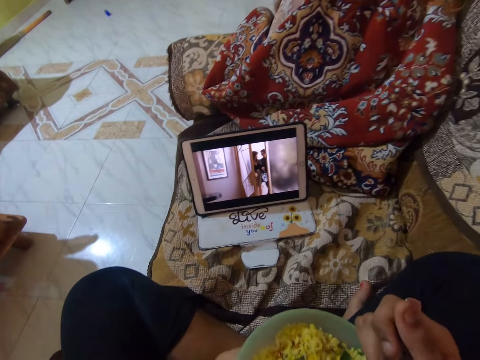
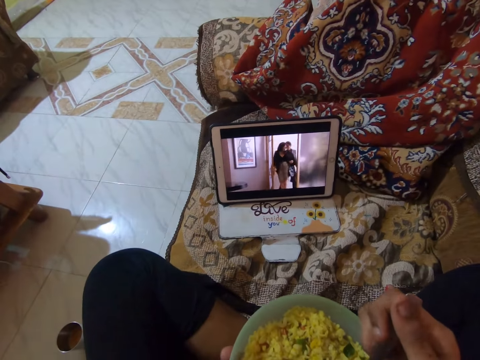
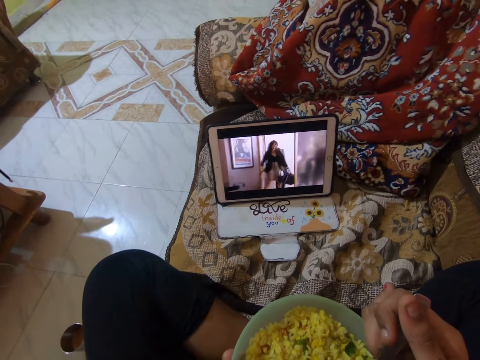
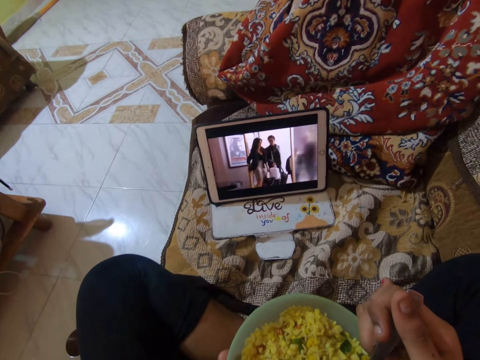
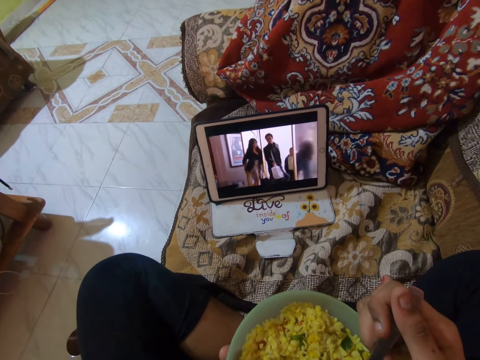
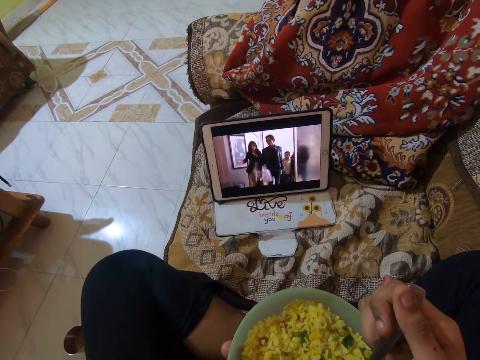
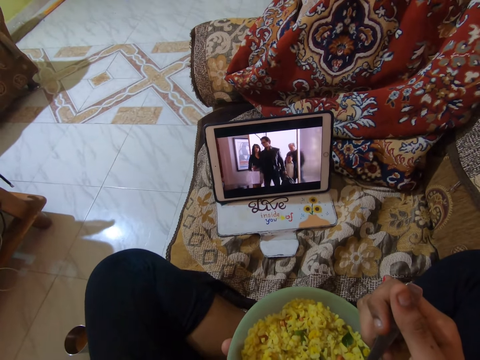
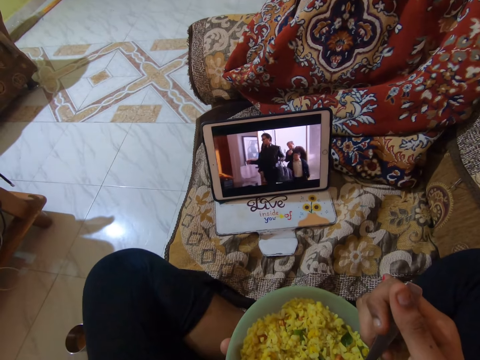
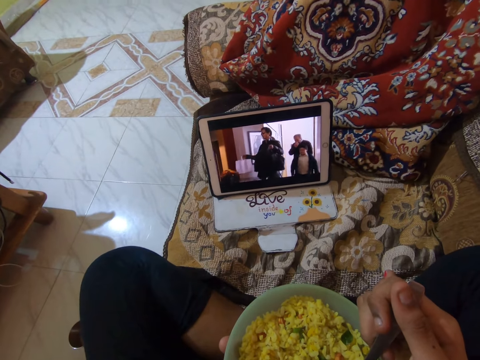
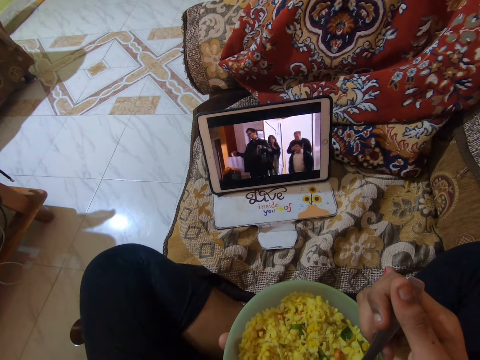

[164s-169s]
The camera wearer watches a movie on a tablet.

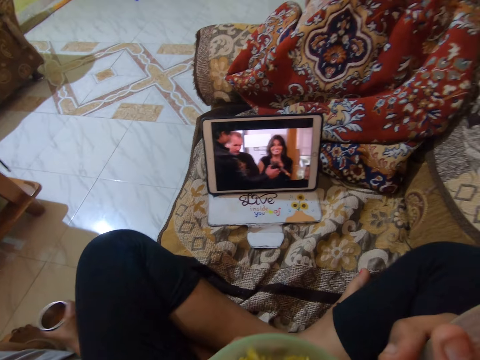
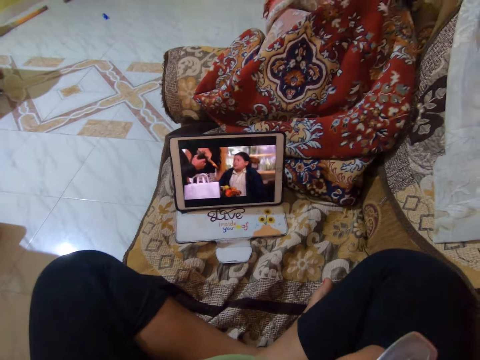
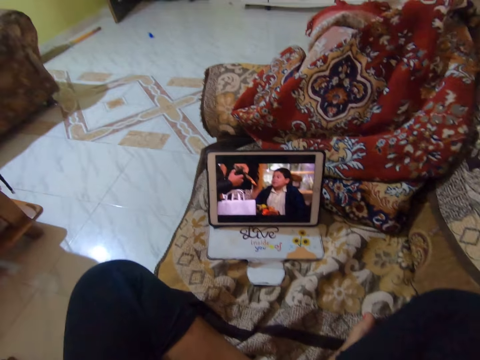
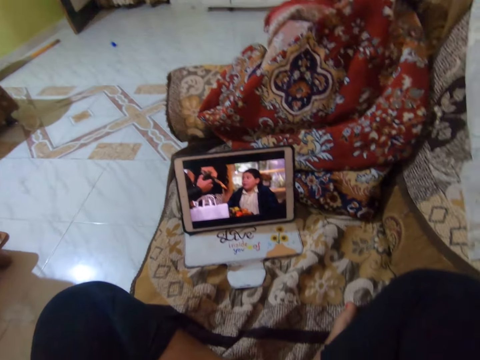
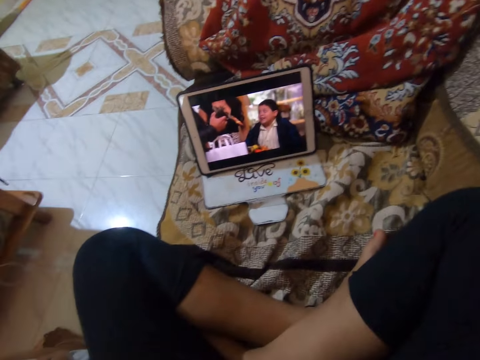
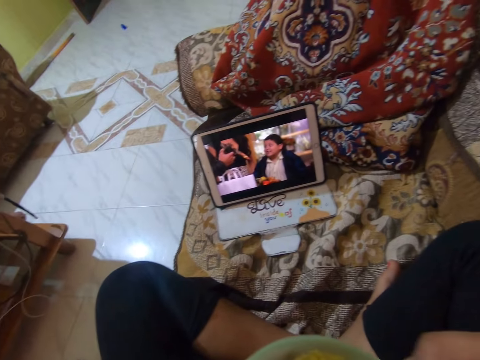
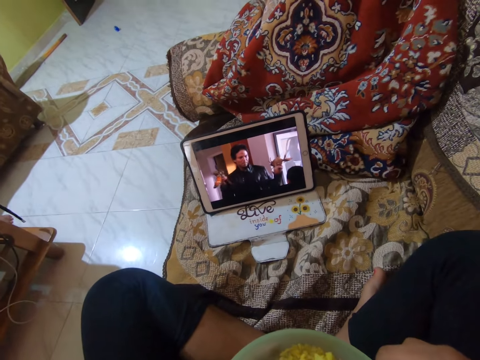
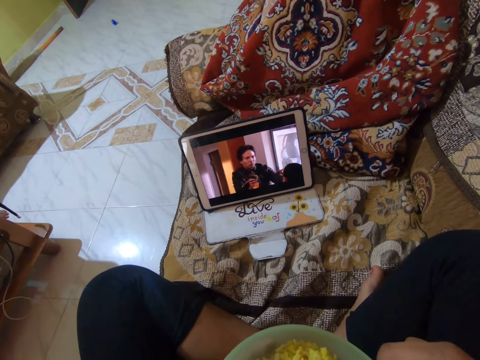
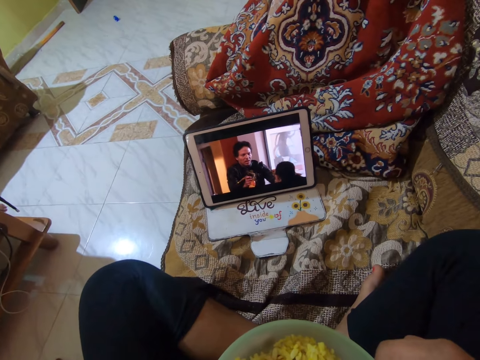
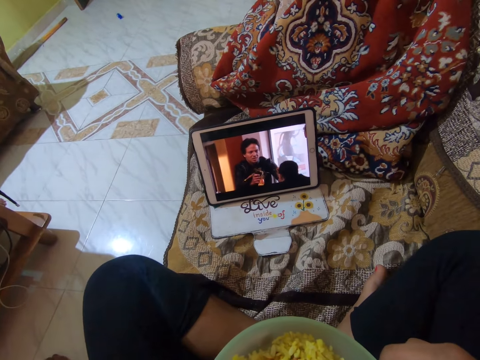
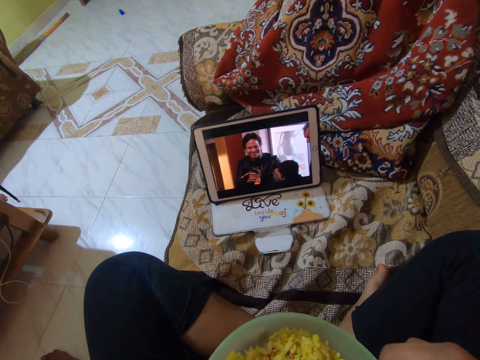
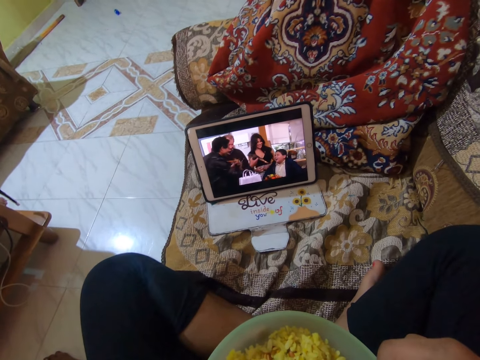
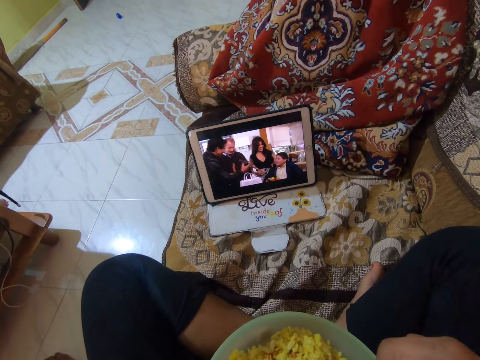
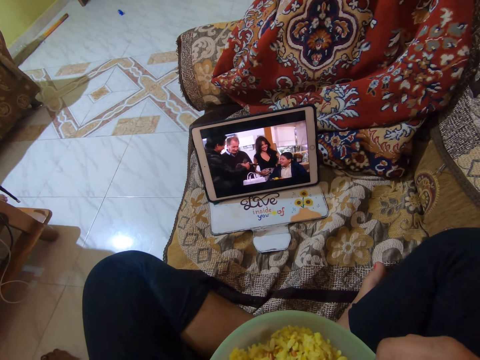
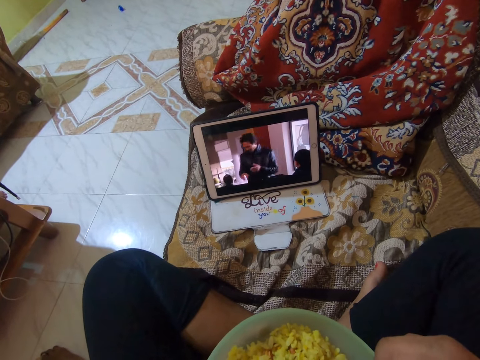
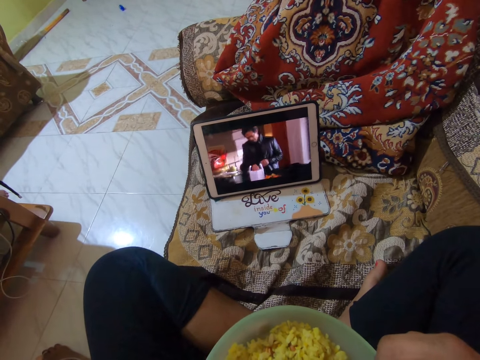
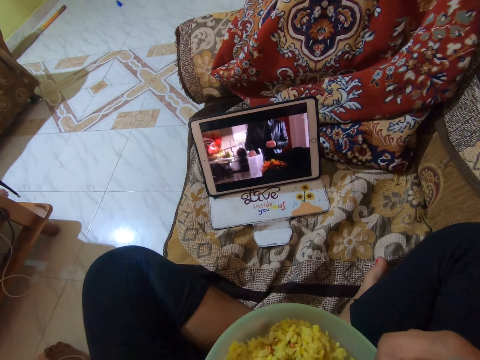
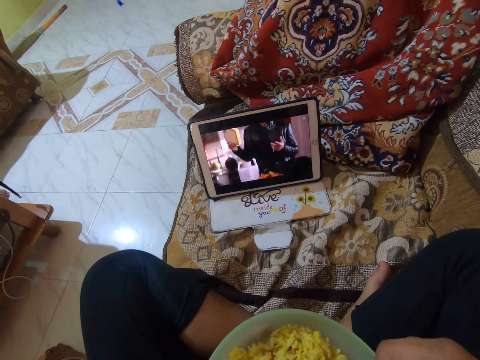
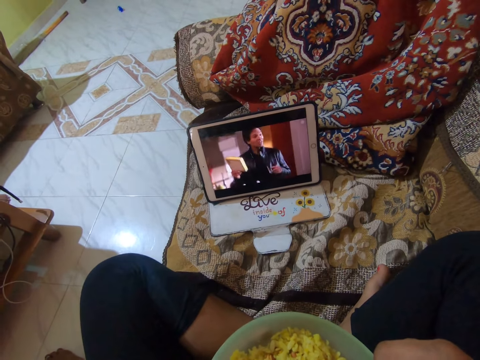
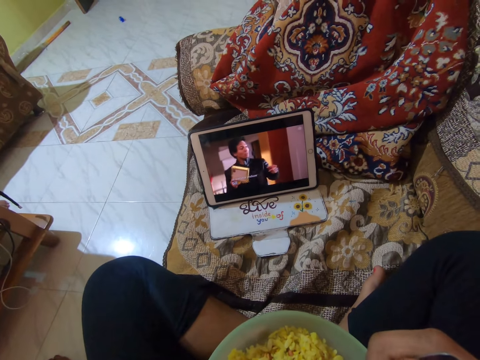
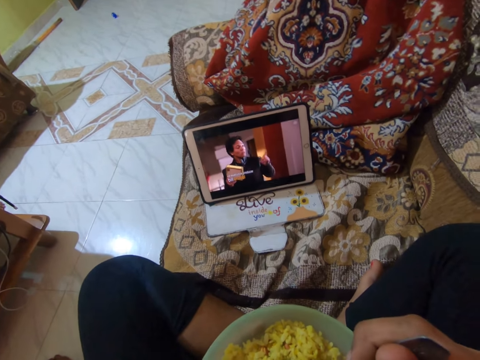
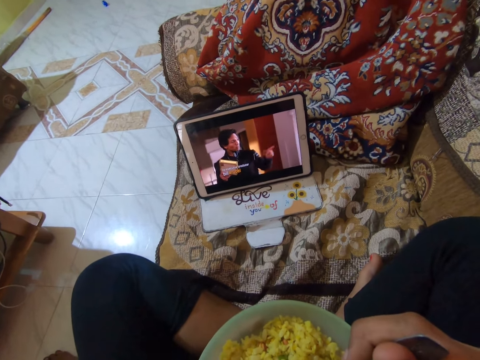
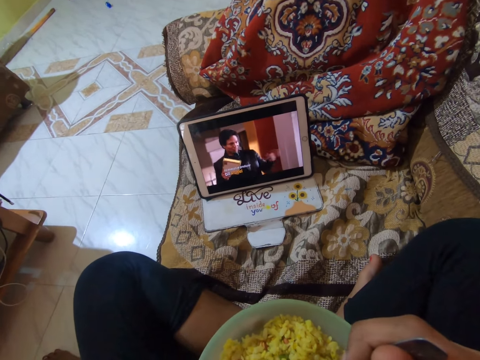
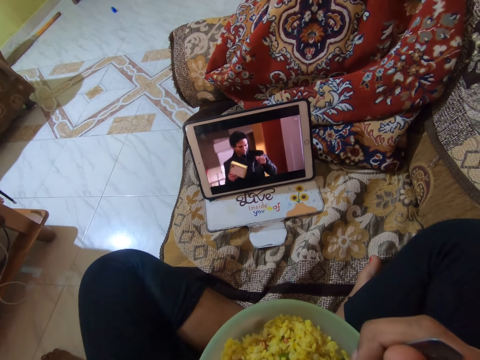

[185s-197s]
The camera wearer watches a movie on a tablet.

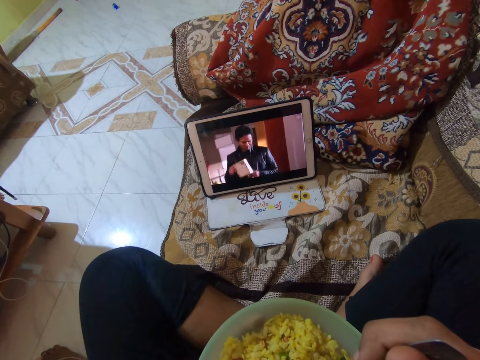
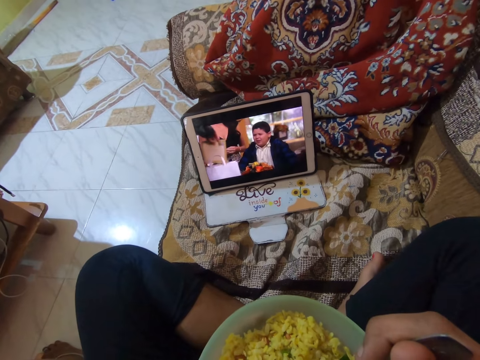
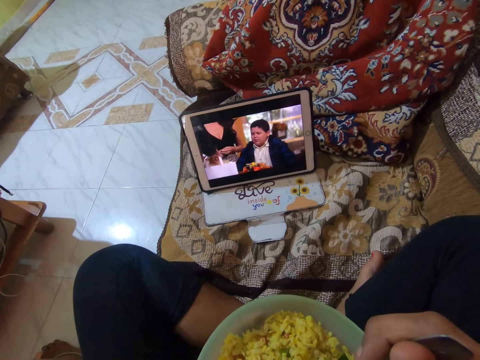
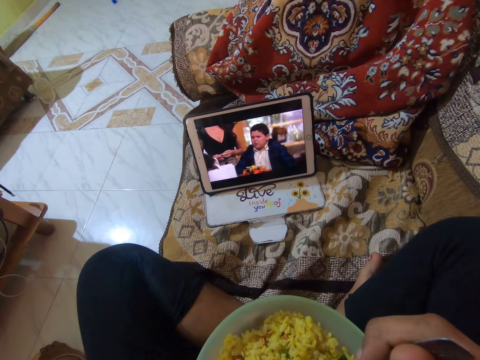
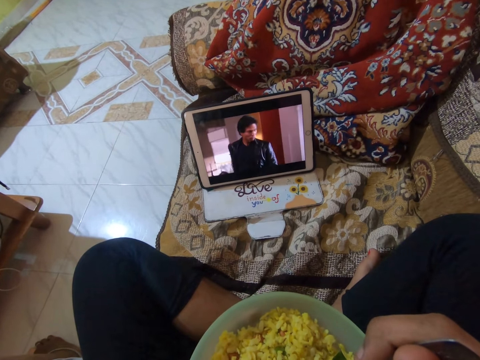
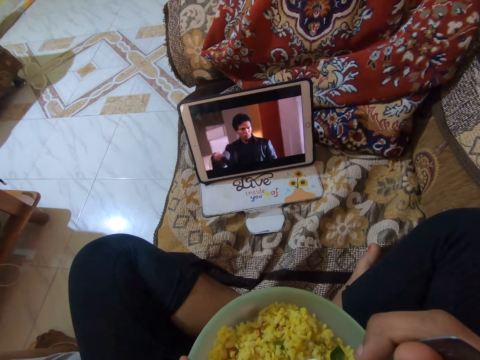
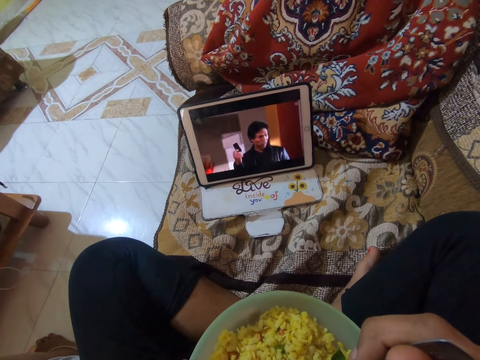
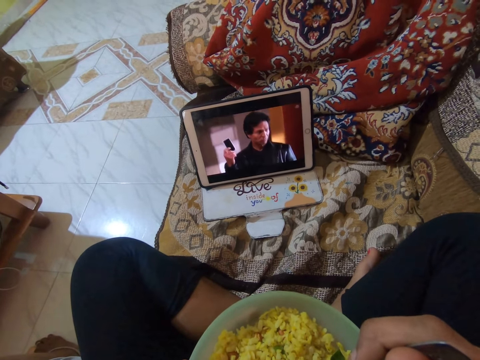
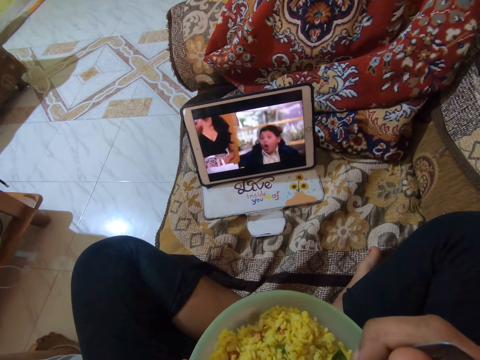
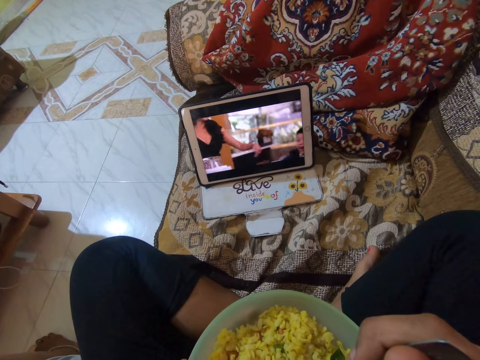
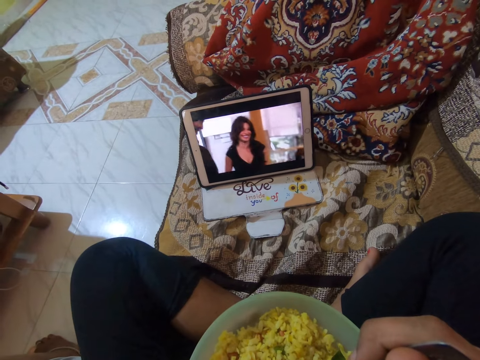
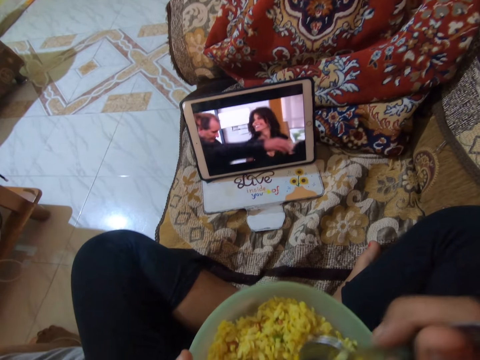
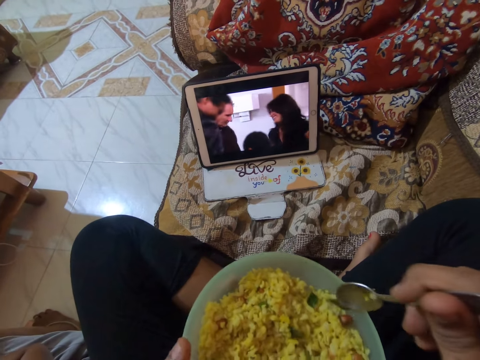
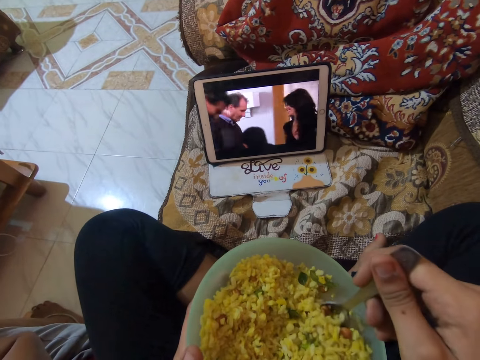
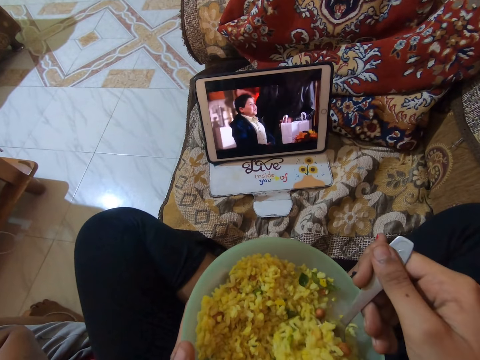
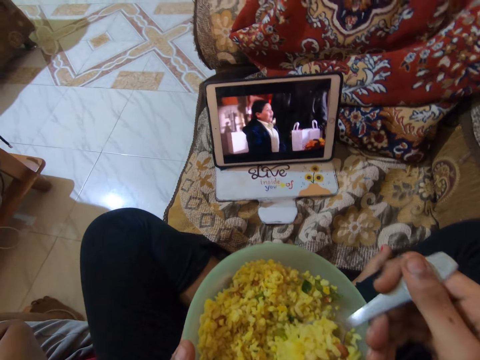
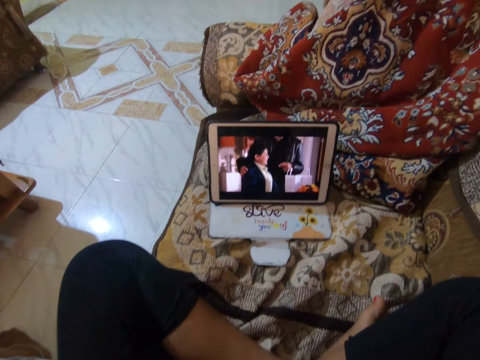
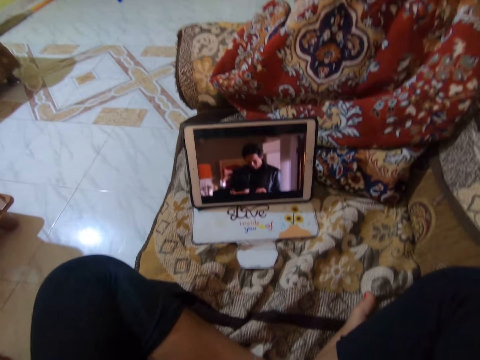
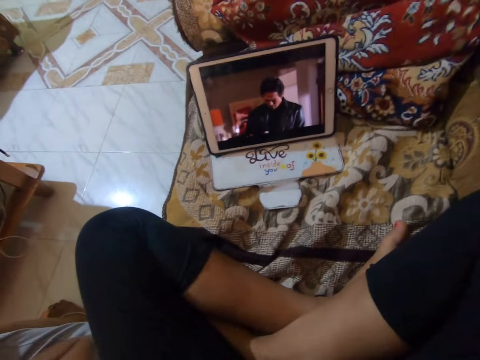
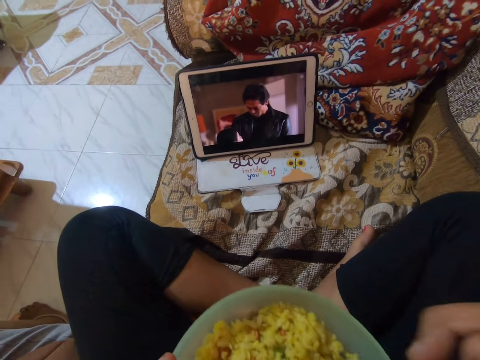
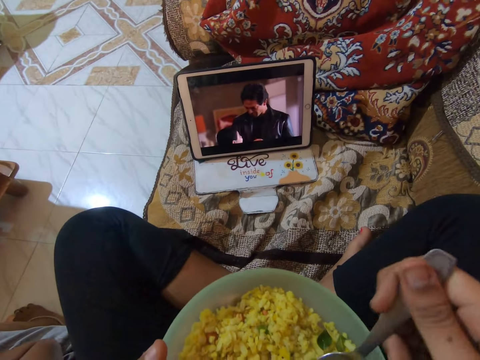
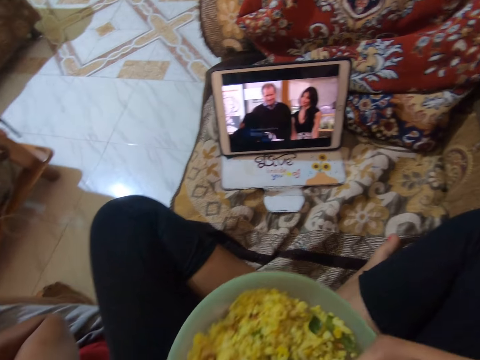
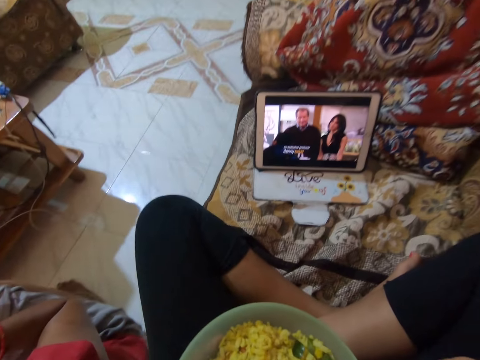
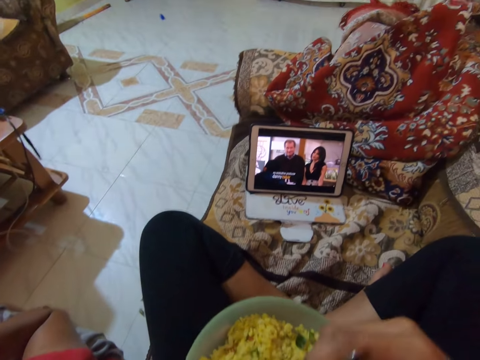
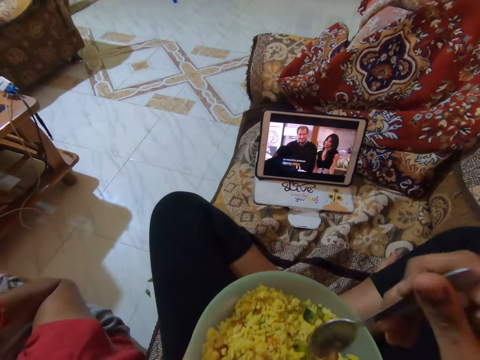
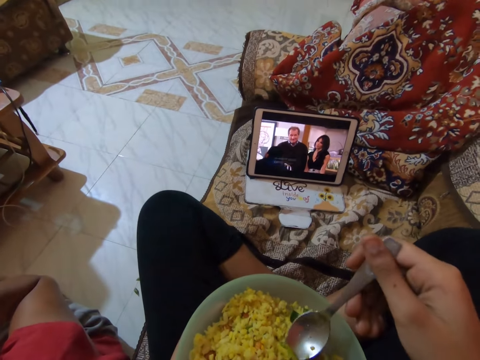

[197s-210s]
The camera wearer scoops food from the bowl with a spoon. They eat the food from the bowl. They watch a movie on a tablet. They scoop the food from the bowl.
